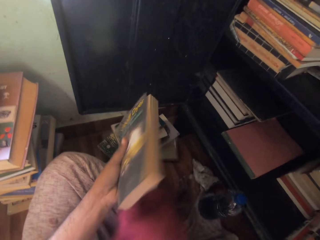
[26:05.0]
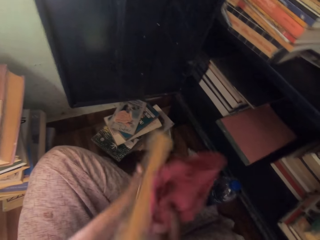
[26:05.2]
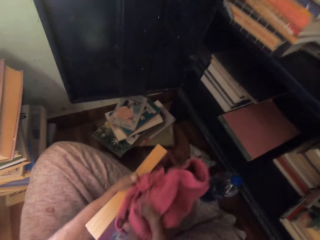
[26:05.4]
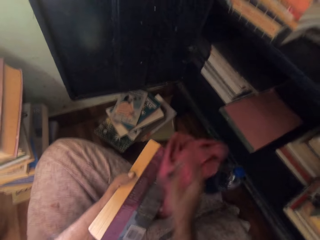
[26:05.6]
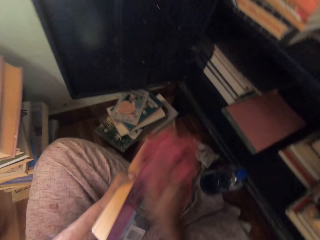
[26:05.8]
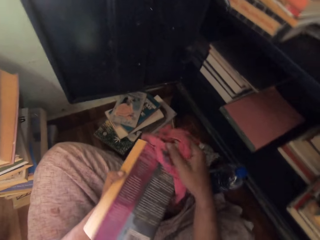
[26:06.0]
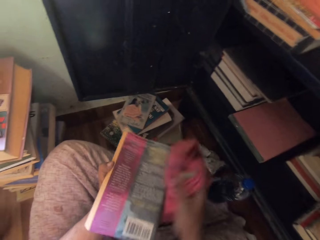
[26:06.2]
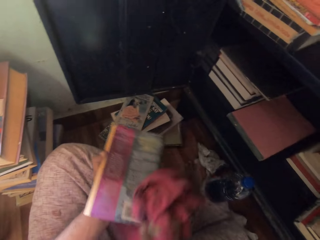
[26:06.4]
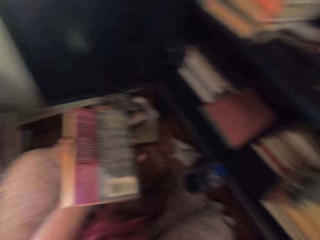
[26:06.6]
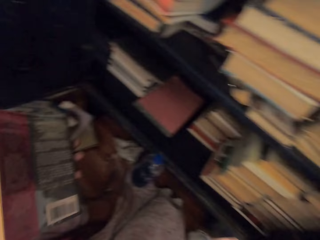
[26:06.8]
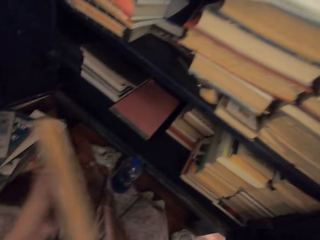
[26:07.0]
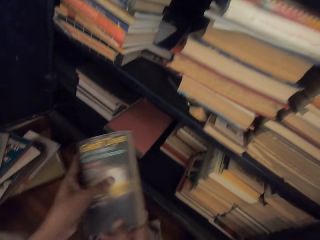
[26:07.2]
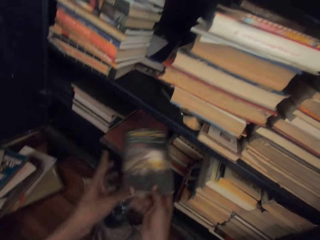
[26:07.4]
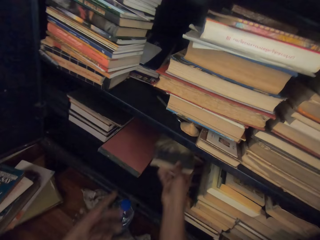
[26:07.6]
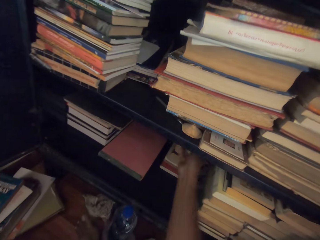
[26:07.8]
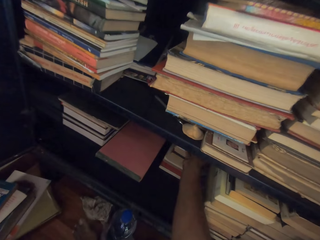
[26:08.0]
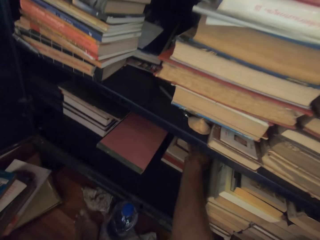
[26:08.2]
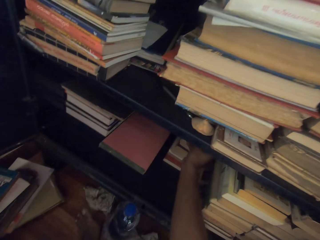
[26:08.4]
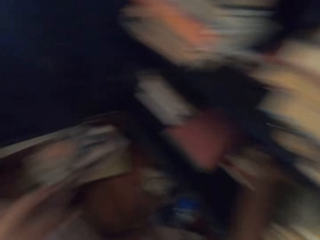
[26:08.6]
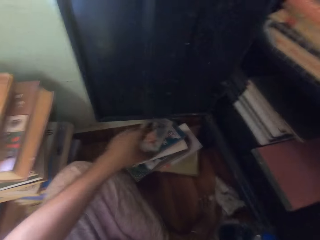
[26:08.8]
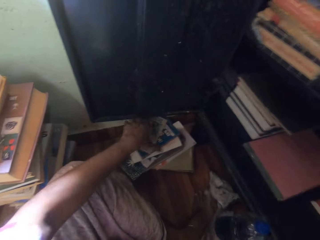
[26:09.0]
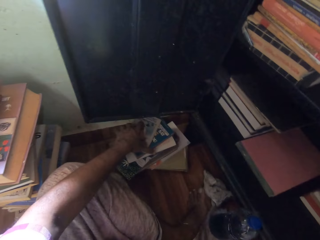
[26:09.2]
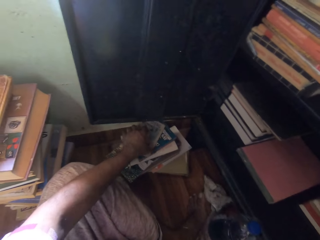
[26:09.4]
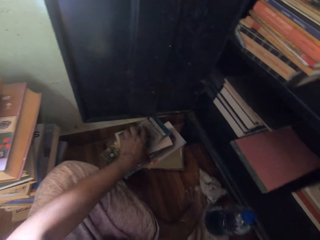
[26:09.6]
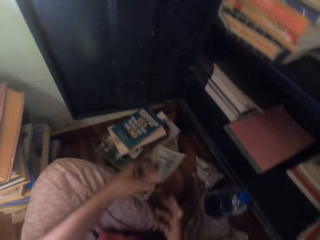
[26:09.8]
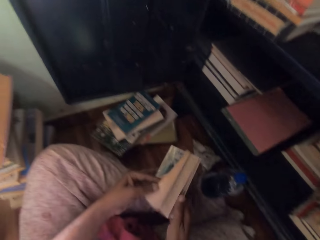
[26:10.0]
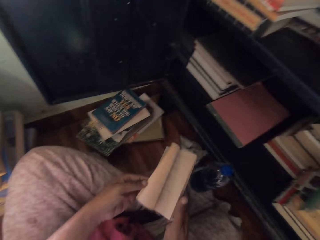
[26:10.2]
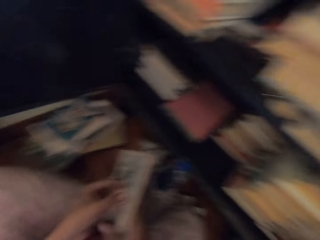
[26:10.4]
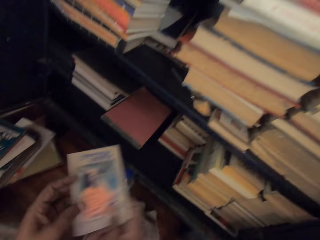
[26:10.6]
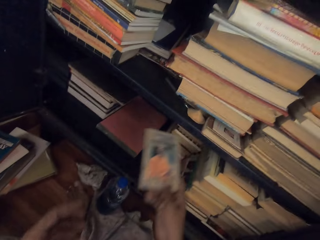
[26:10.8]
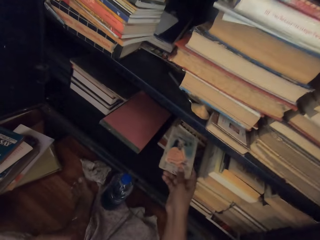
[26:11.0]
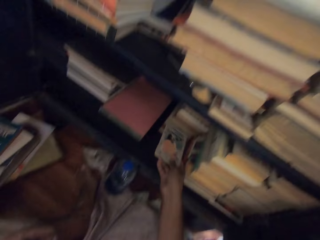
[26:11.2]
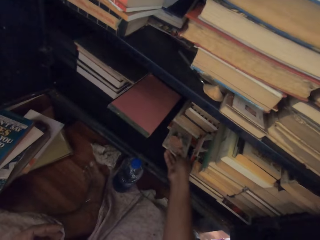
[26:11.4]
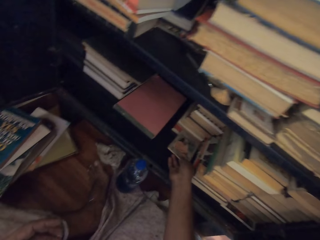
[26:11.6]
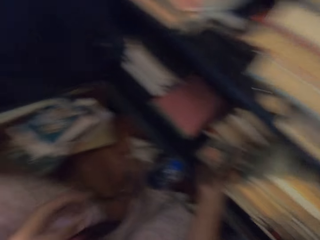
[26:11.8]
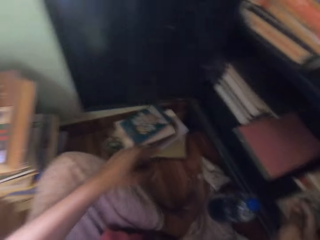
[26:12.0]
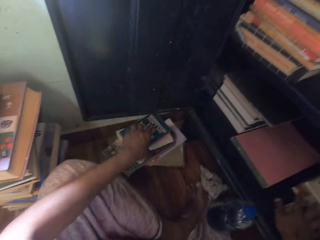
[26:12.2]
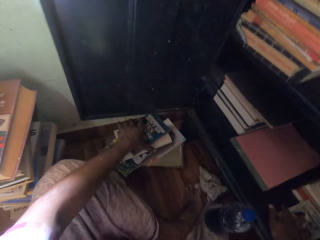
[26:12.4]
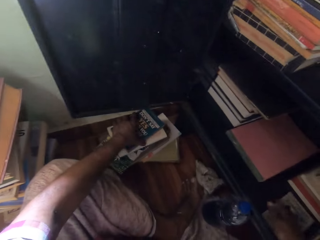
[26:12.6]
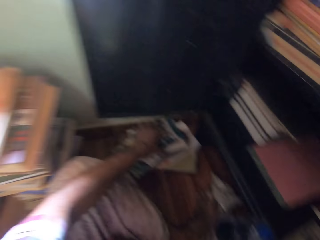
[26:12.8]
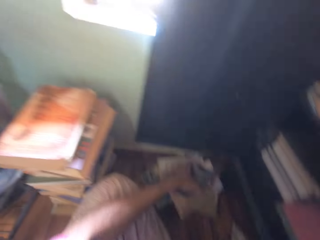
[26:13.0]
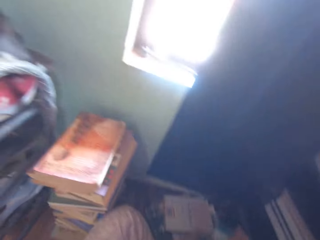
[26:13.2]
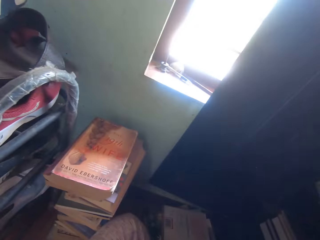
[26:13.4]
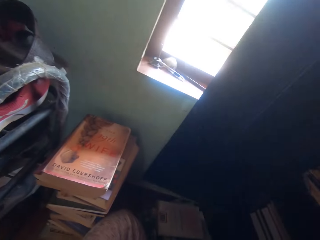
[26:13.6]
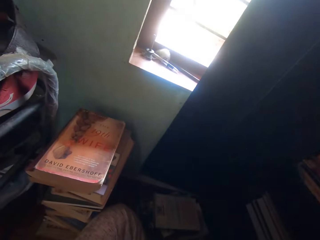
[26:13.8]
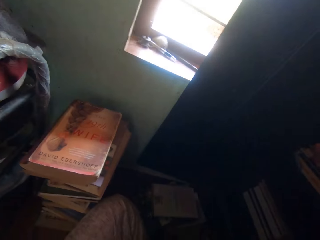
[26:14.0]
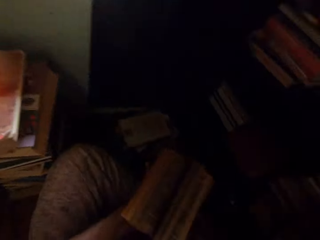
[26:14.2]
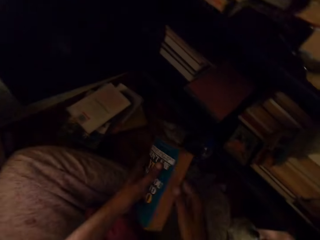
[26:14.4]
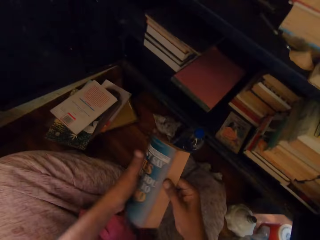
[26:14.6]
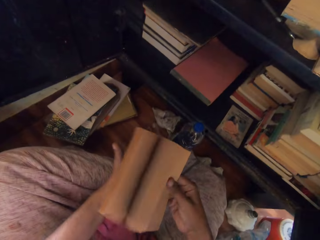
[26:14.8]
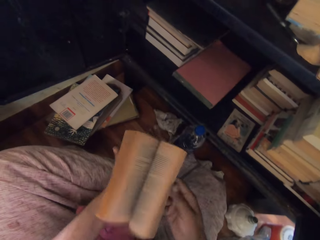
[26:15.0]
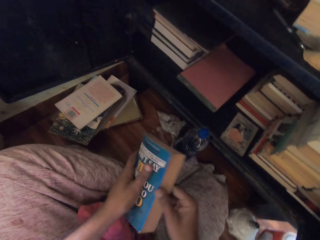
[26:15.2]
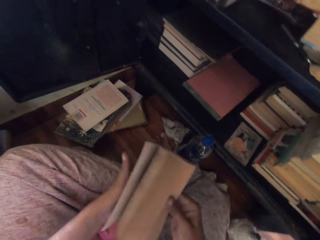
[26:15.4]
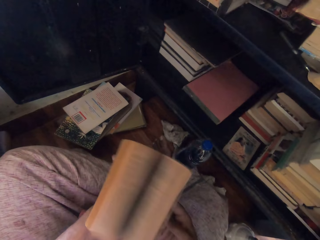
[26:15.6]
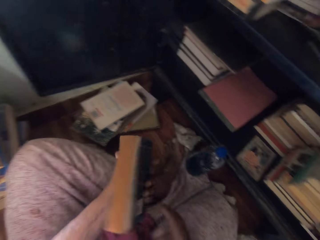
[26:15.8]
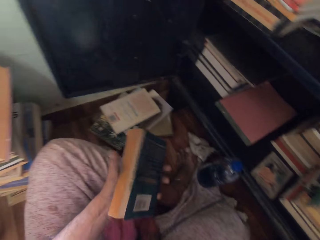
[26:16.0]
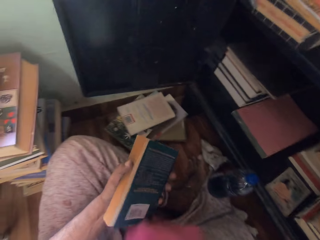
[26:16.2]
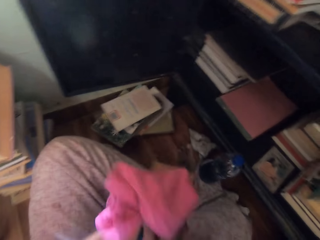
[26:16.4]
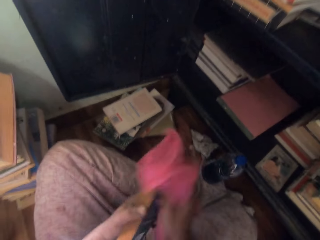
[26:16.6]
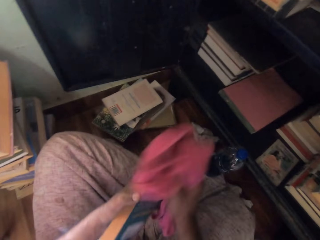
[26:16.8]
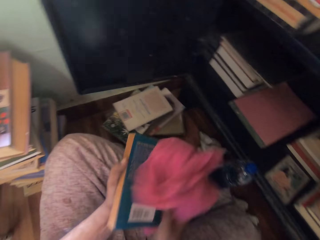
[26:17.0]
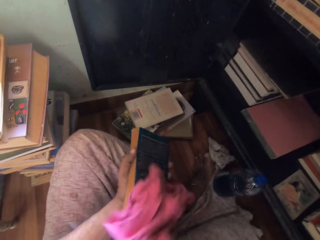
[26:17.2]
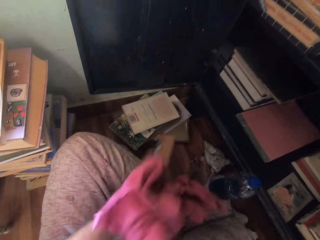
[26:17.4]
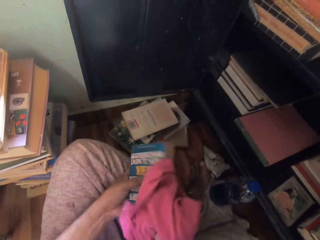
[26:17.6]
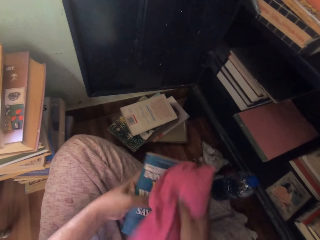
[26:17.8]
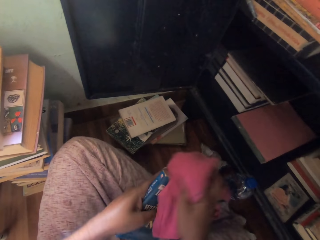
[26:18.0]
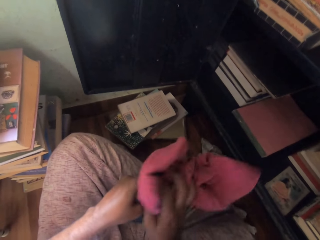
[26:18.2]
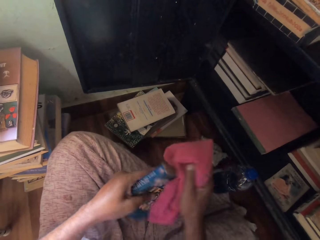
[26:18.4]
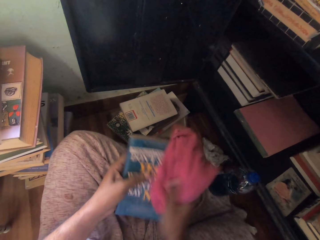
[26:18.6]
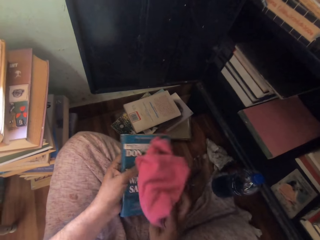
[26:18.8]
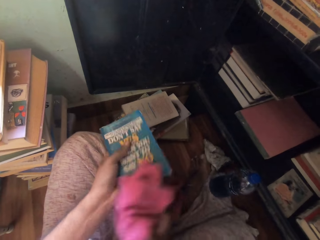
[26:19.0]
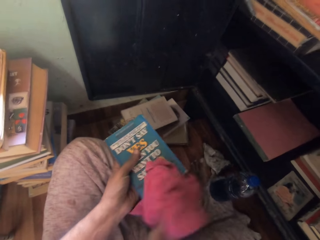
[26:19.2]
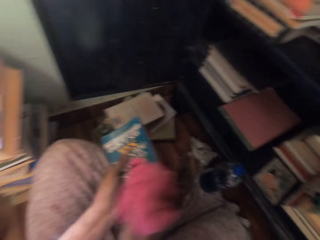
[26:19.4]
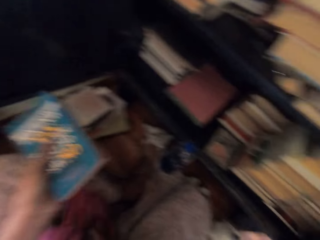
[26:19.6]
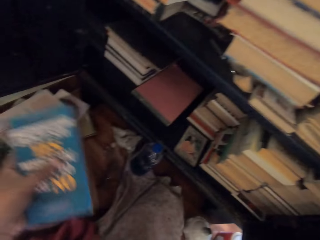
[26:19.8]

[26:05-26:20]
The camera wearer passes the book to her right hand from her left hand. She puts down the cloth. She puts the book in the cabinet with her right hand. She picks a book from the stack of books with her left hand. She flips the pages of the book with both hands. She puts the book in the cabinet with her right hand. She picks a book from the stack of books with her left hand. She flips the pages of the book with both hands. She picks the towel from her legs with her right hand. She cleans the book with the towel in her right hand.

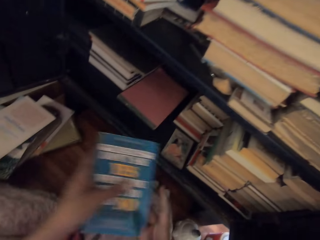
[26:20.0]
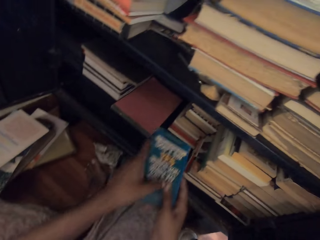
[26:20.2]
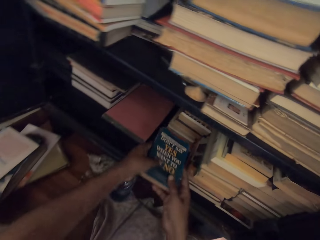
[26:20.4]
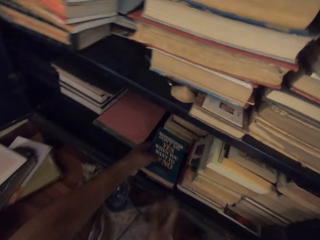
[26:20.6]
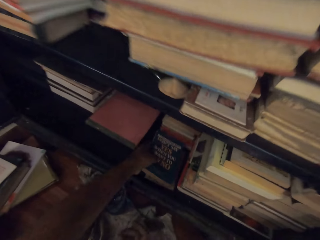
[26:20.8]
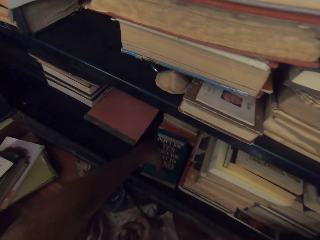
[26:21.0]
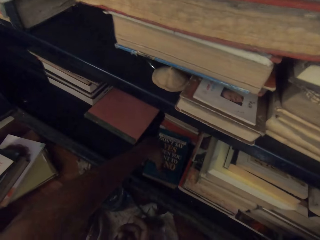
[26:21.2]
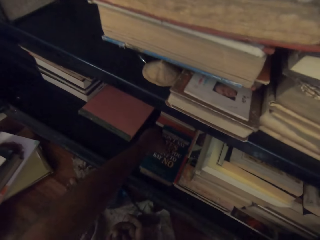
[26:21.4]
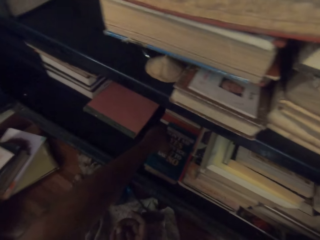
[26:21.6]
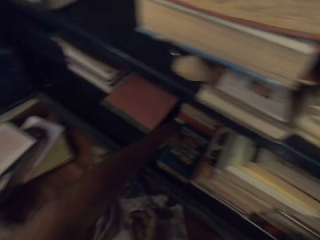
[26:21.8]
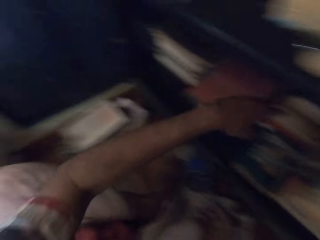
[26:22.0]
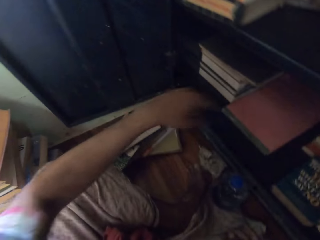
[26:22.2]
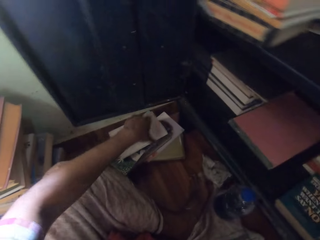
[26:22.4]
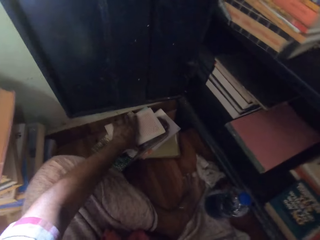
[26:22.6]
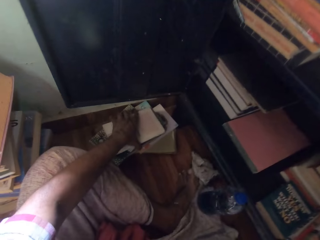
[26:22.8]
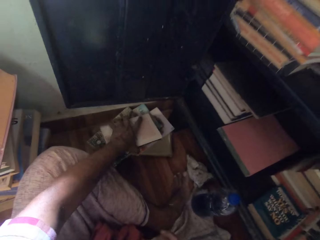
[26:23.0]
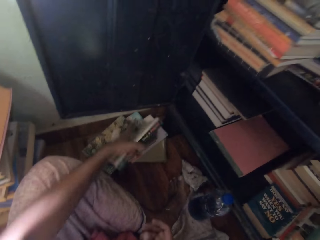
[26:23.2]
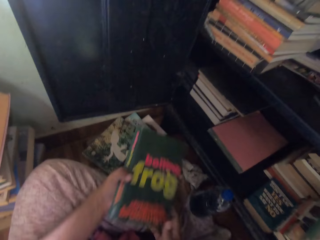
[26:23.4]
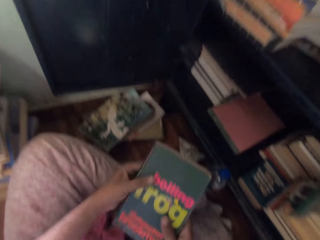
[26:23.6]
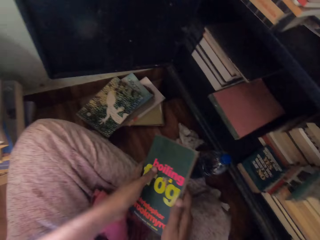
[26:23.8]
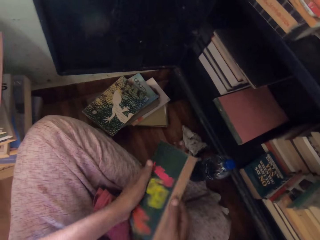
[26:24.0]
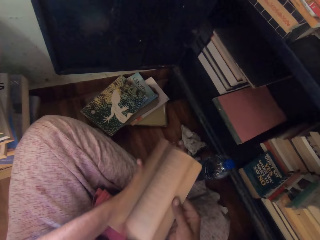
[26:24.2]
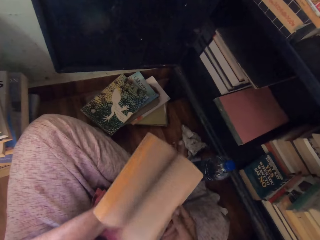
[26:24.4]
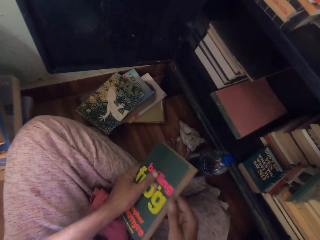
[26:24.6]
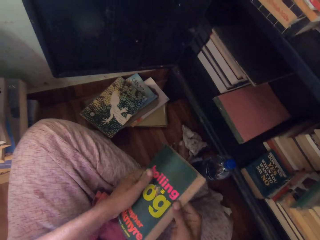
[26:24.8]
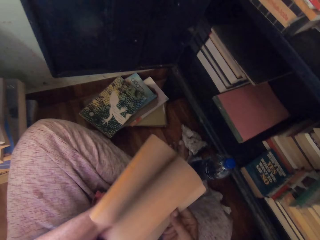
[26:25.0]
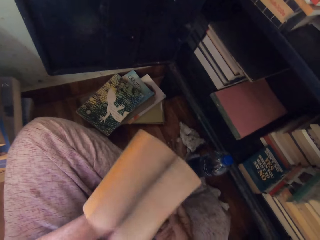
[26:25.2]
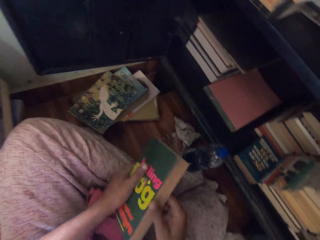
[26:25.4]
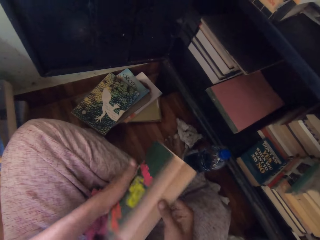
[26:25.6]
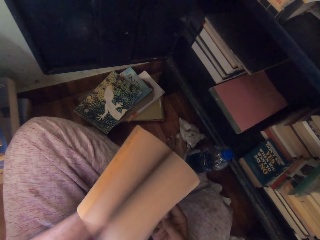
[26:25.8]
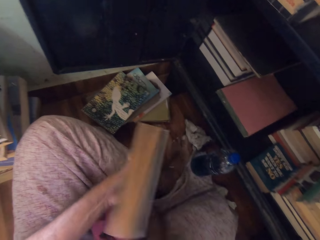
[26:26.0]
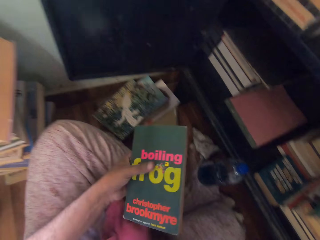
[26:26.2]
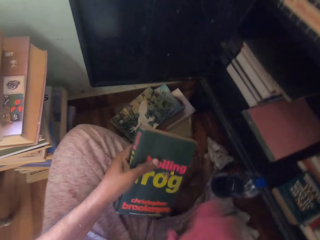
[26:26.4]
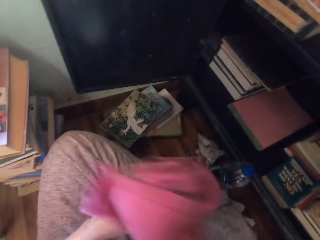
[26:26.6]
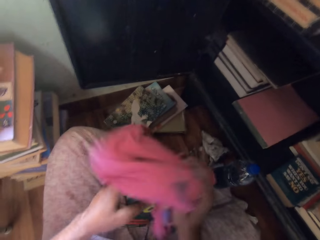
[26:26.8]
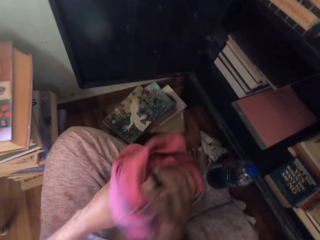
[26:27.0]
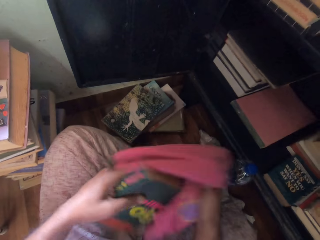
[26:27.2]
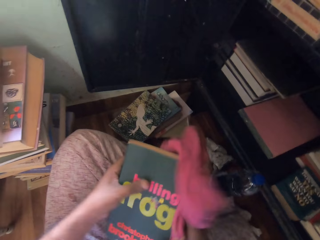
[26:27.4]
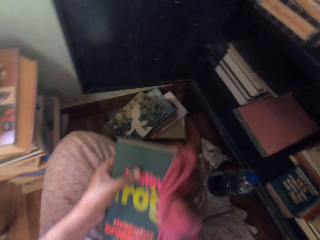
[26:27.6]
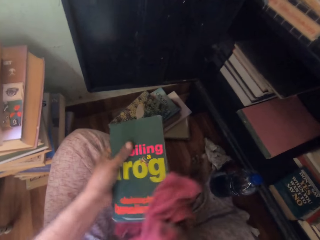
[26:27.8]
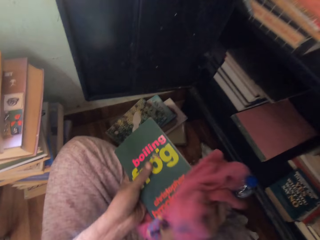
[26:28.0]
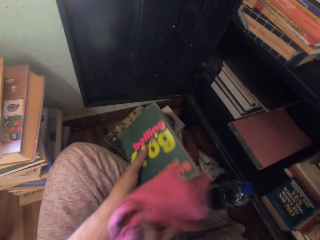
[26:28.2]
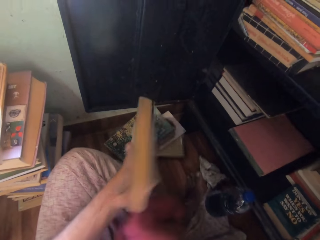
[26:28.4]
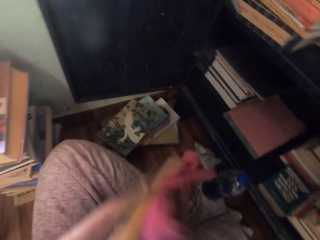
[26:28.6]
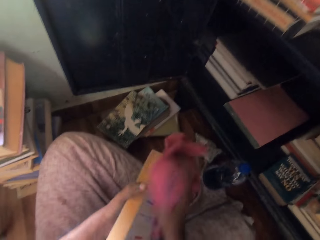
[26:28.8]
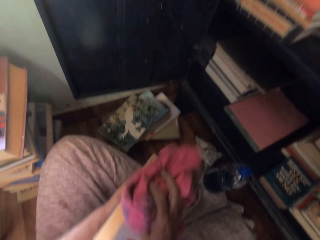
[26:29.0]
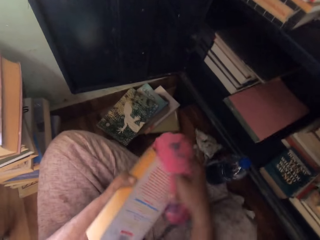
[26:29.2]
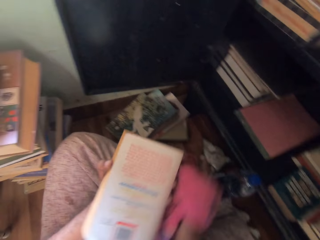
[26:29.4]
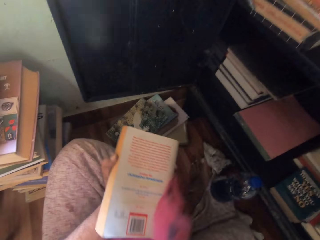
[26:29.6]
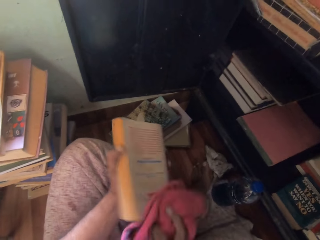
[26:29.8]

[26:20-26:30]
The camera wearer holds the book in both hands. She puts down the cloth. She puts the book in the cabinet with her left hand. She picks a book from the stack of books with her left hand. She flips the pages of the book with both hands. She picks the towel from her legs with her right hand. She cleans the book with the towel in her right hand.
